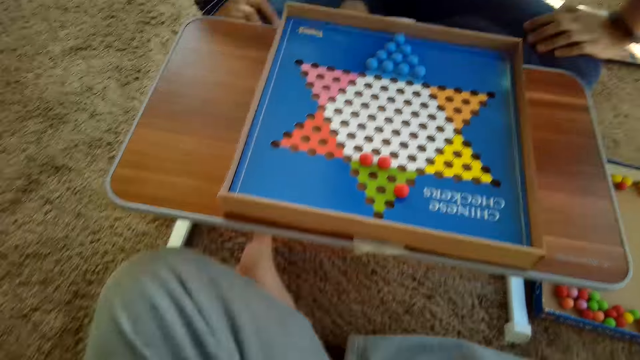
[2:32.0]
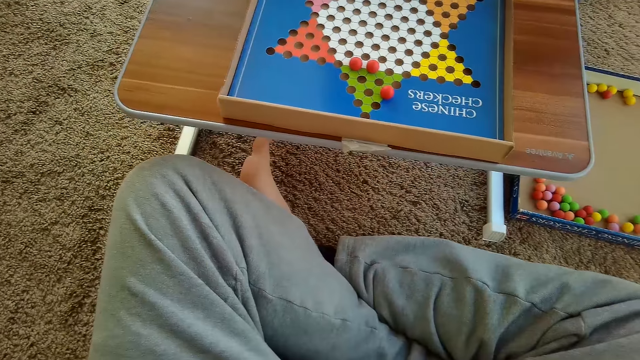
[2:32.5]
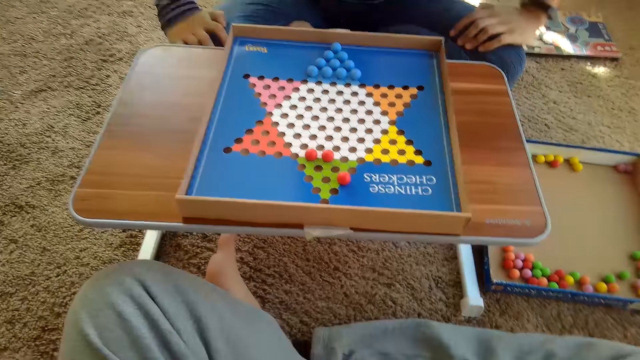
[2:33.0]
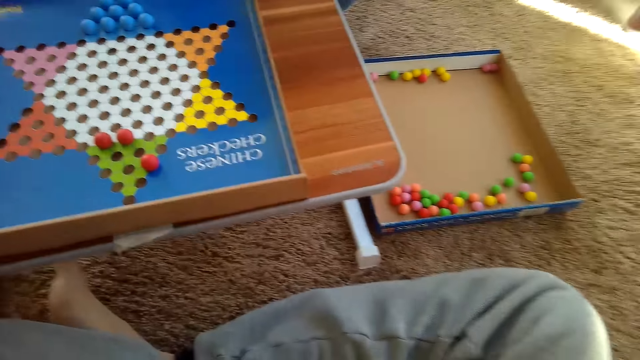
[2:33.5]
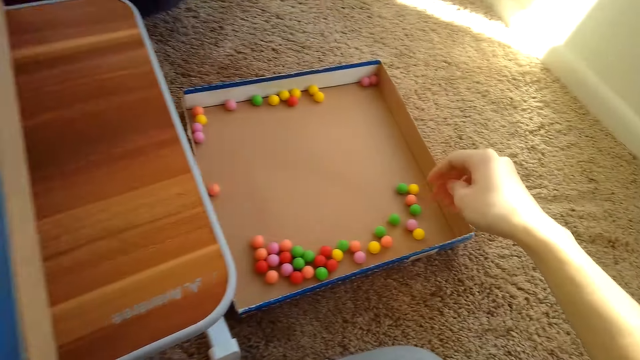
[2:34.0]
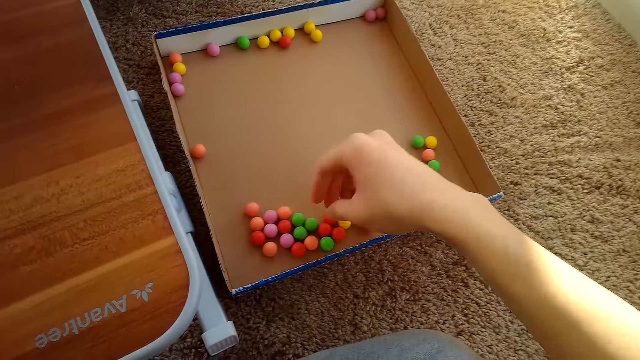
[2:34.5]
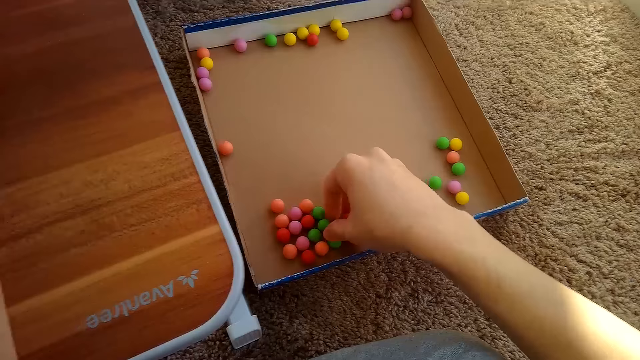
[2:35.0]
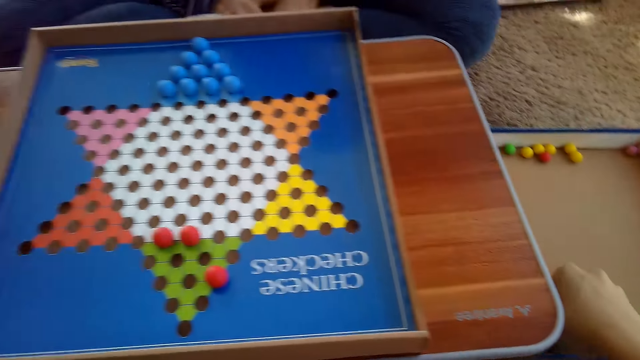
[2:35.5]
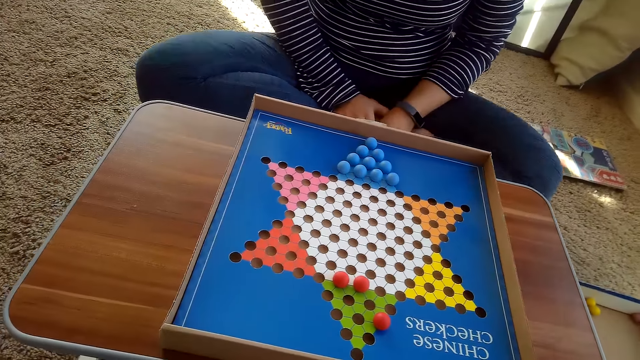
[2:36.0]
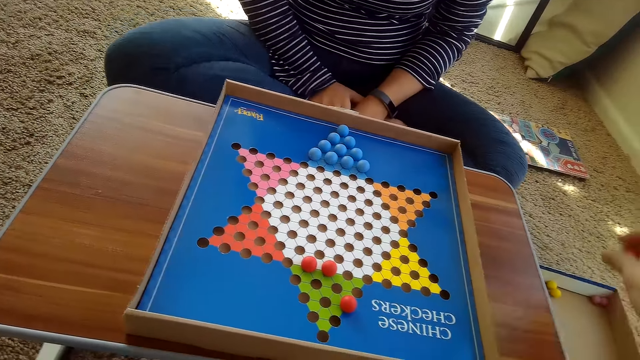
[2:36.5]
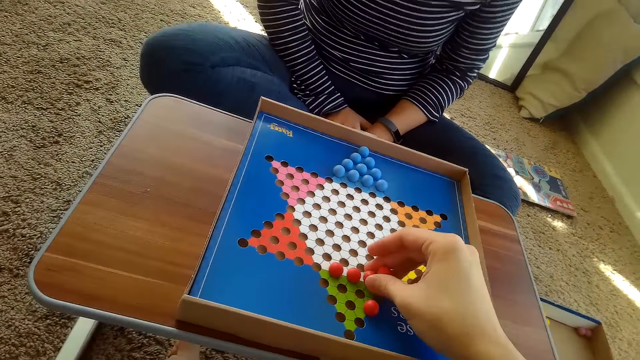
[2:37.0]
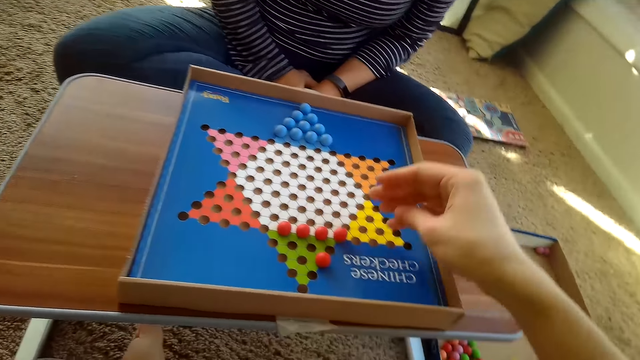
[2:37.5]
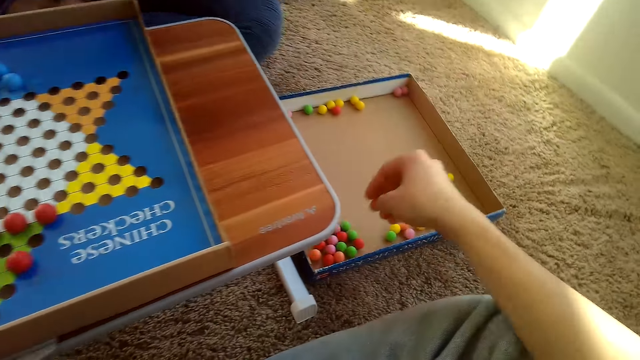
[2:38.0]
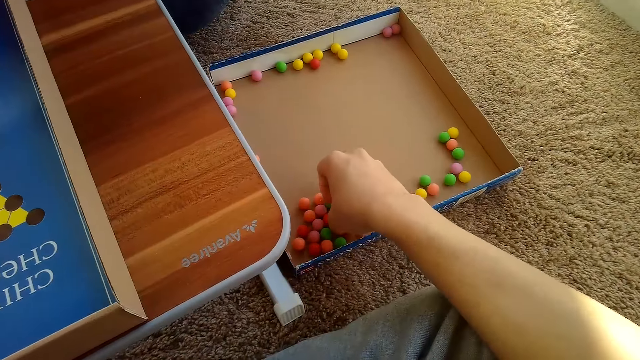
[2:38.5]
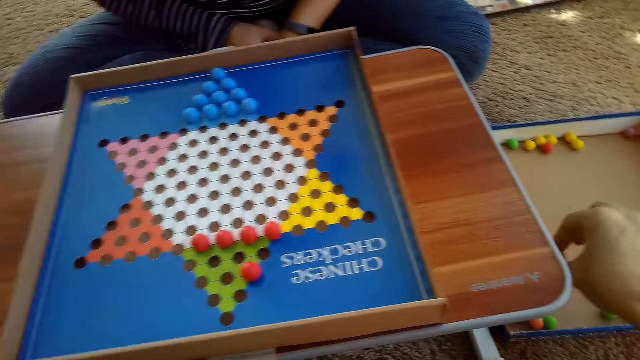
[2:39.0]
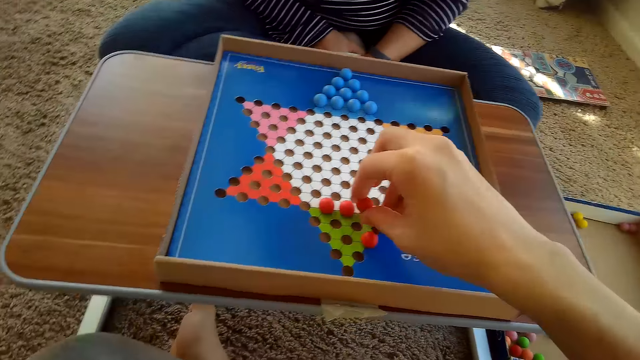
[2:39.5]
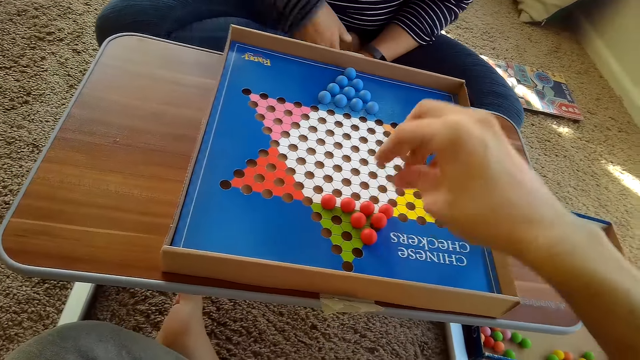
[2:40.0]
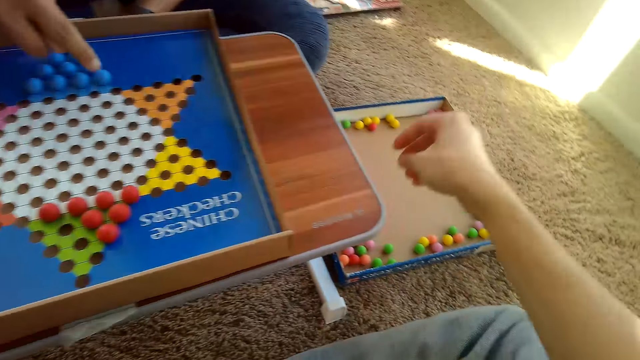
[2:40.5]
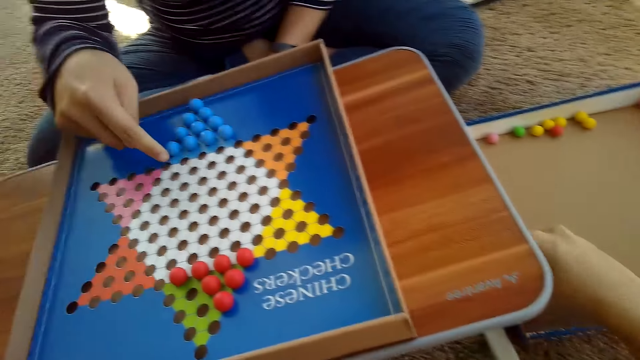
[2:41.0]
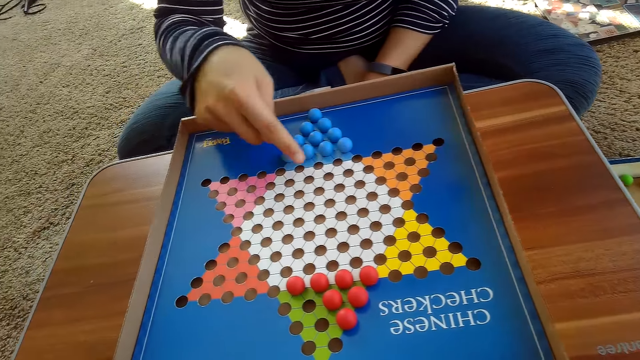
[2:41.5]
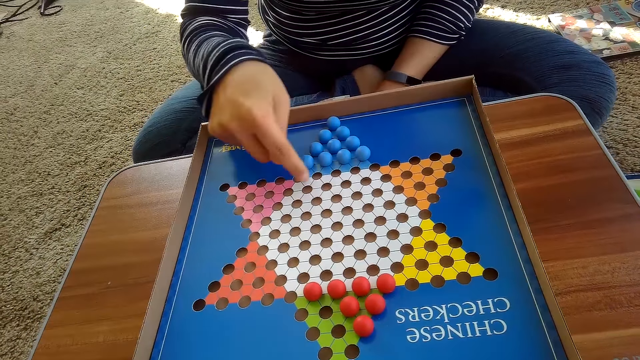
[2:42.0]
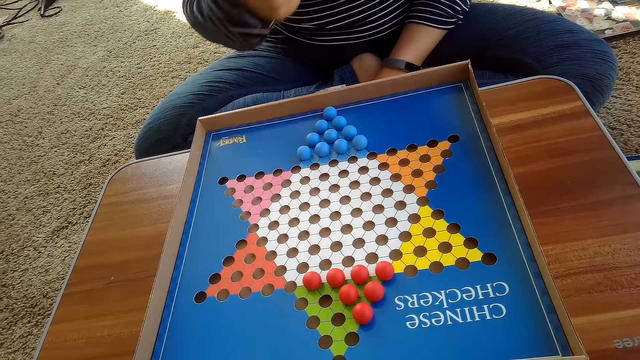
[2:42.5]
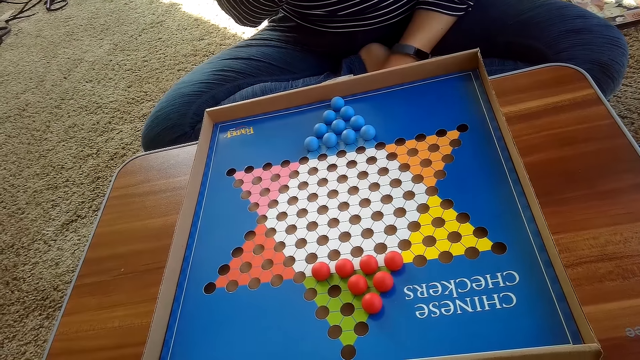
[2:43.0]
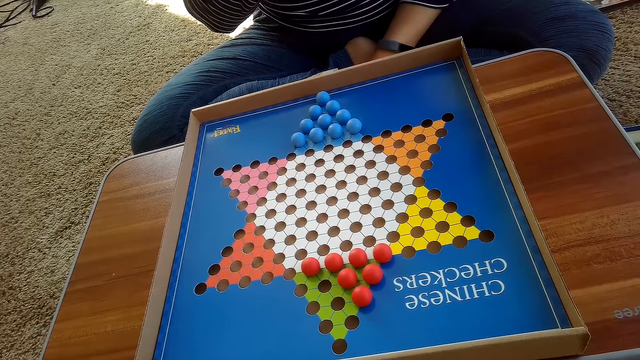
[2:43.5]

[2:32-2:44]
The camera wearer picks up a ball. They put the ball on the game board. They pick up a ball. They put the ball on the game board. A person interacts with the camera wearer. The person points at the board game. The camera wearer picks up a ball.

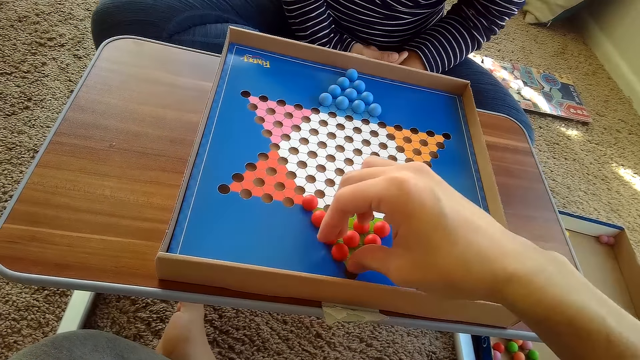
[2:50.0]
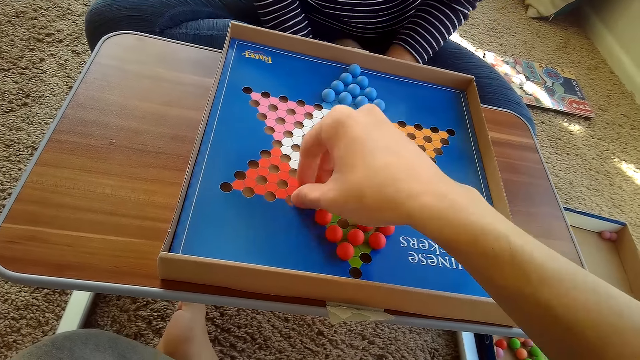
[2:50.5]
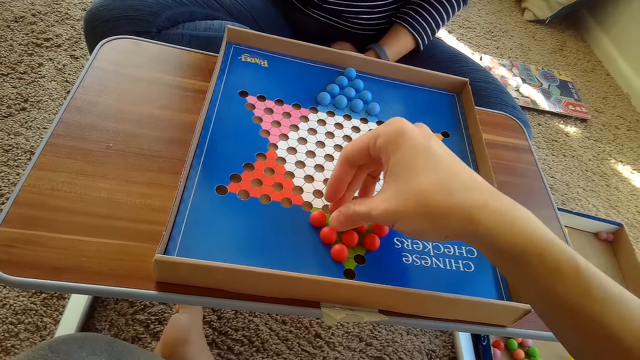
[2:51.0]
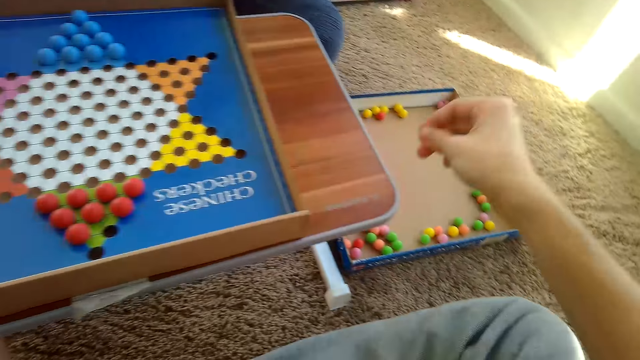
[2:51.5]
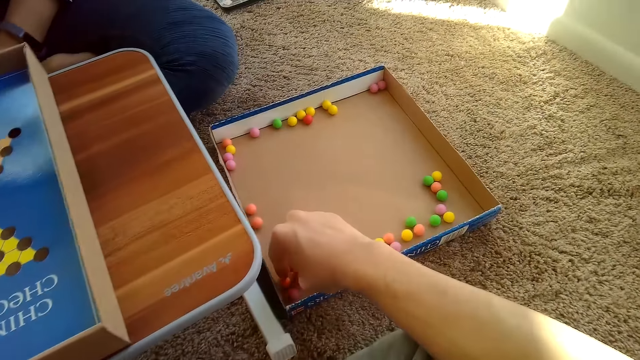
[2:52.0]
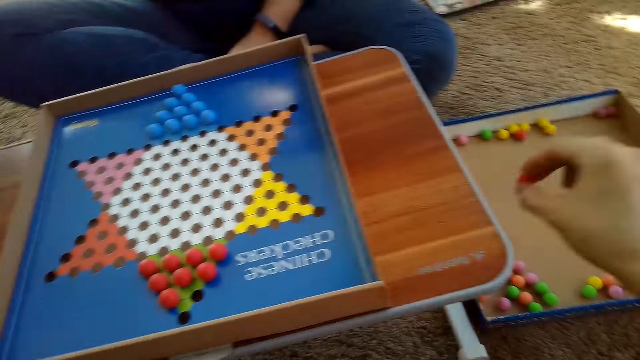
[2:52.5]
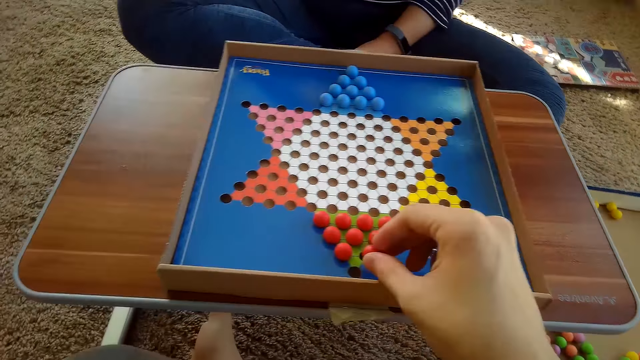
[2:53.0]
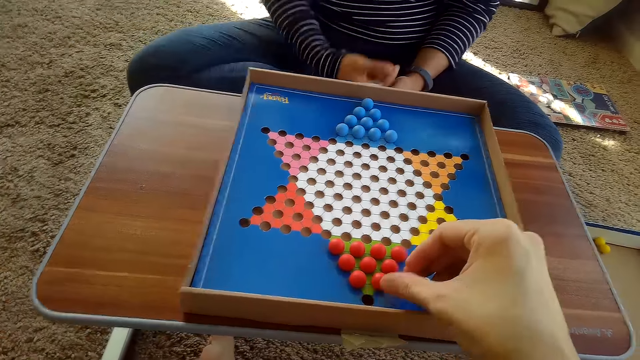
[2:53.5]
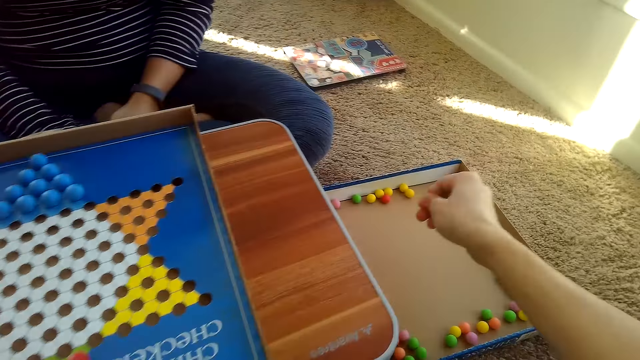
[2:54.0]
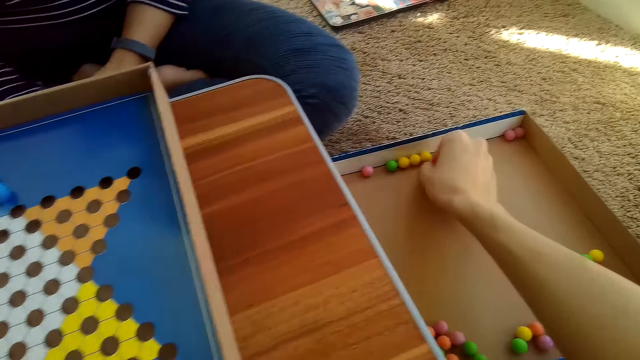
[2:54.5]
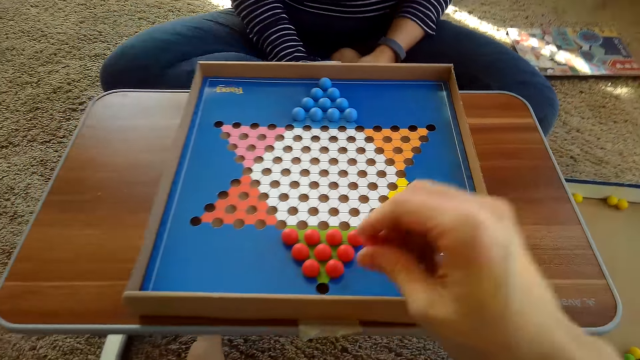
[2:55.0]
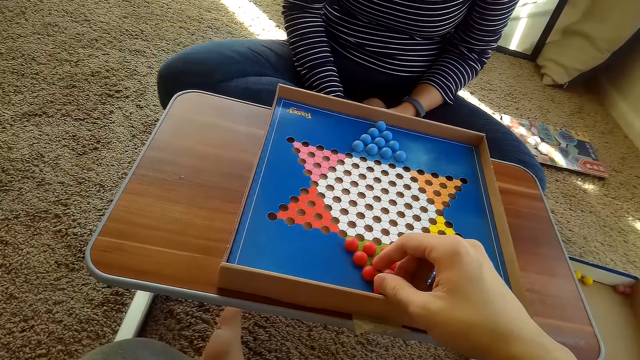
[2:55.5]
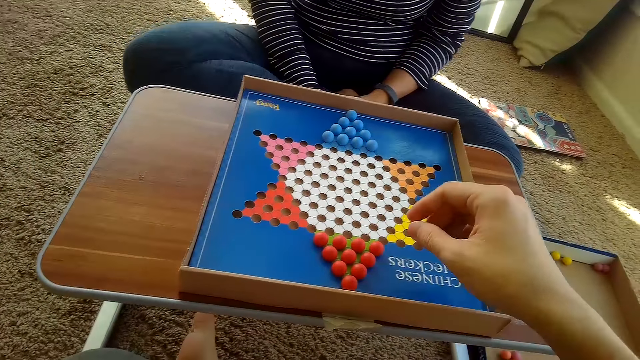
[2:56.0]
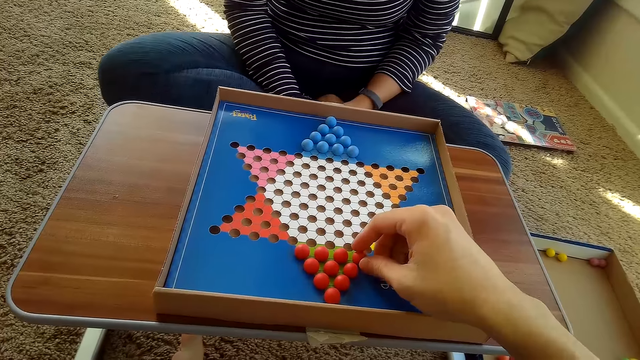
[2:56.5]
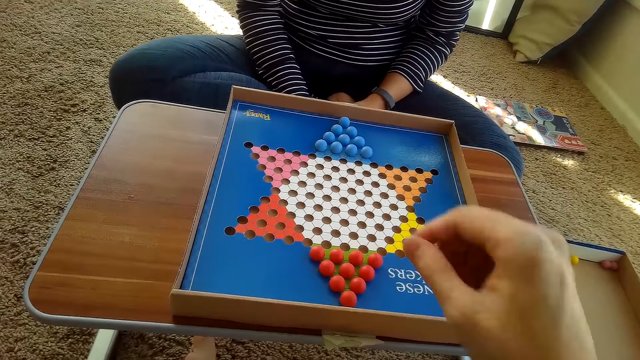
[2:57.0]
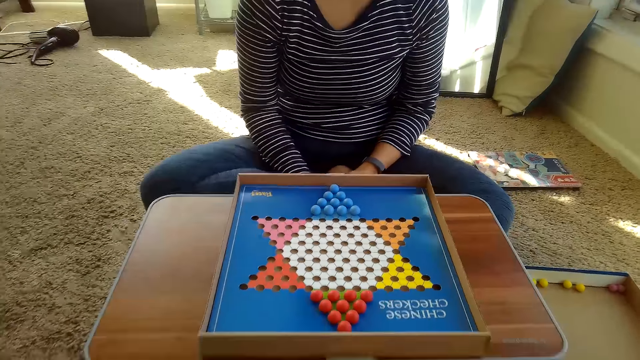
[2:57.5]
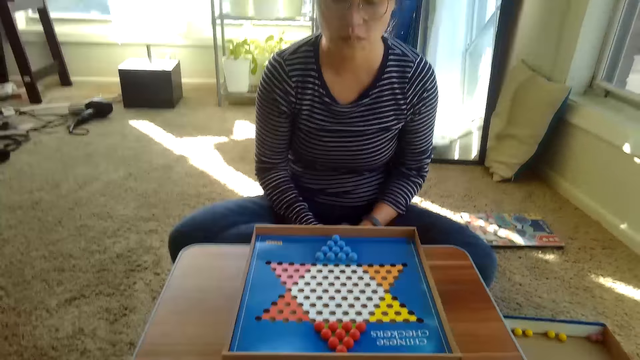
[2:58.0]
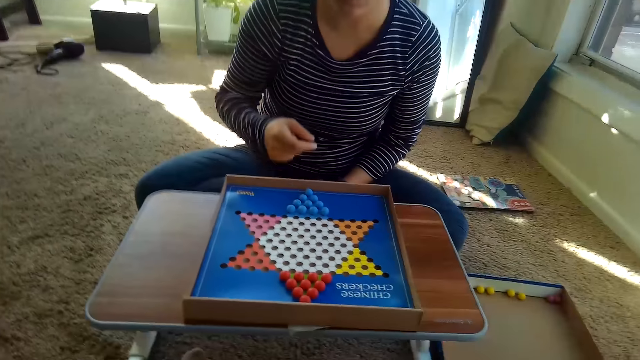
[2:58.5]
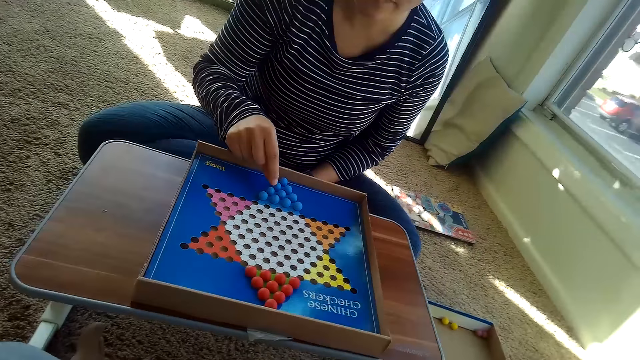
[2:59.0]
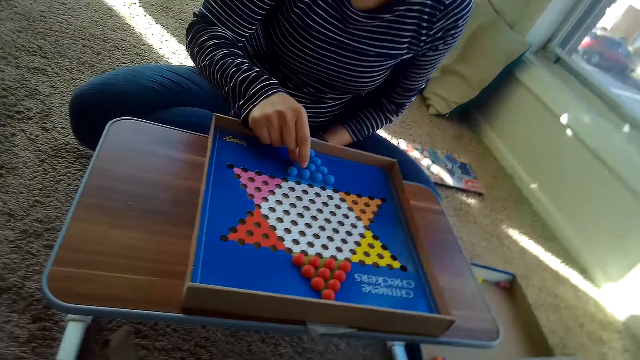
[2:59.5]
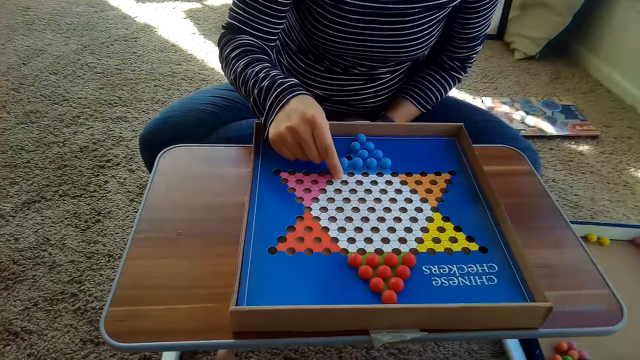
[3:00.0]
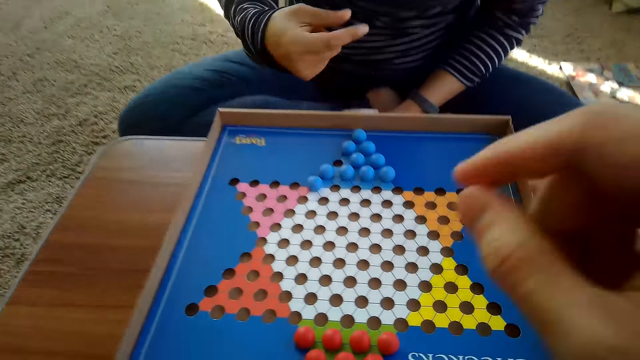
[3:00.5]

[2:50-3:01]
The camera wearer picks up a ball. They put the ball on the game board. They pick up a ball. They put the ball on the game board. They touch a ball, interact with a person and talk to the person. The person plays checkers and moves a ball.
